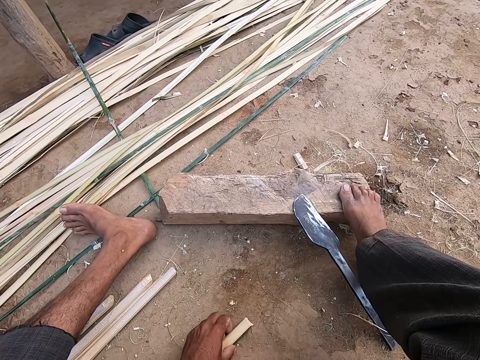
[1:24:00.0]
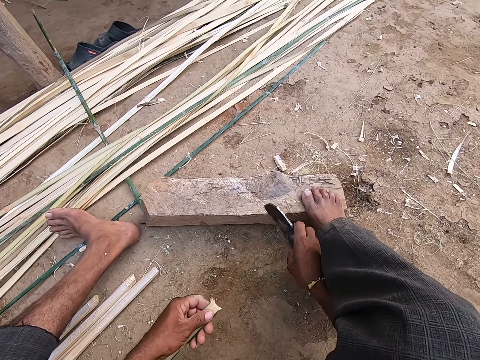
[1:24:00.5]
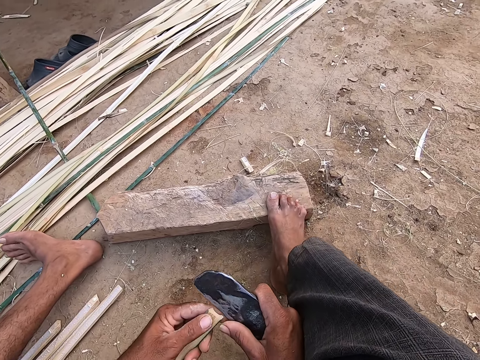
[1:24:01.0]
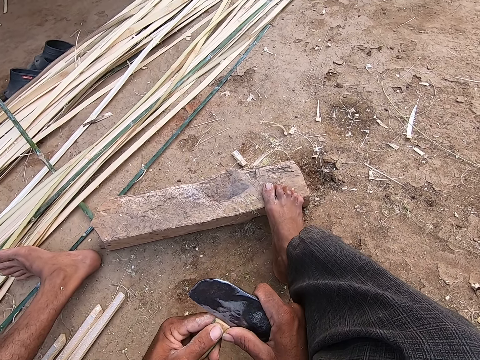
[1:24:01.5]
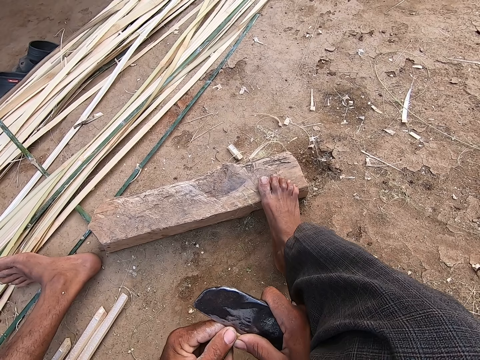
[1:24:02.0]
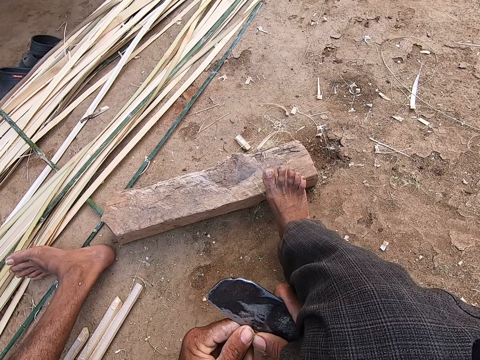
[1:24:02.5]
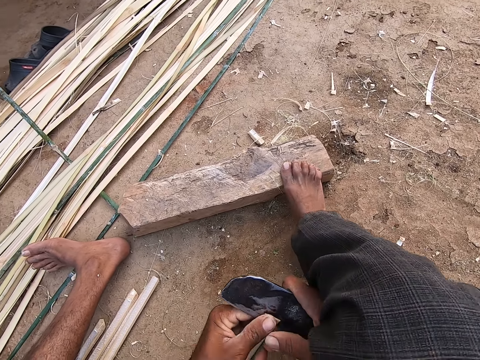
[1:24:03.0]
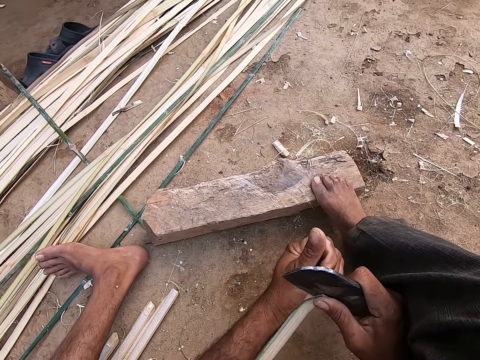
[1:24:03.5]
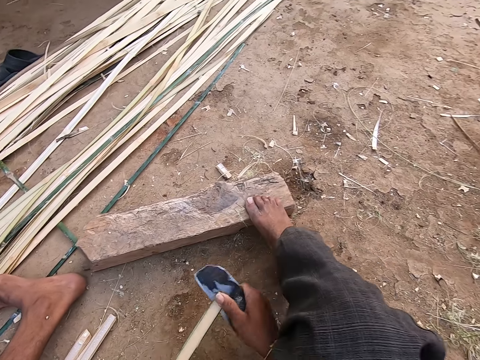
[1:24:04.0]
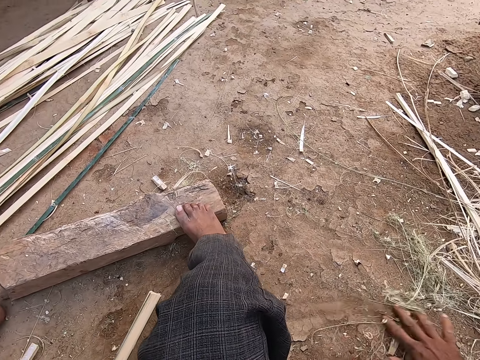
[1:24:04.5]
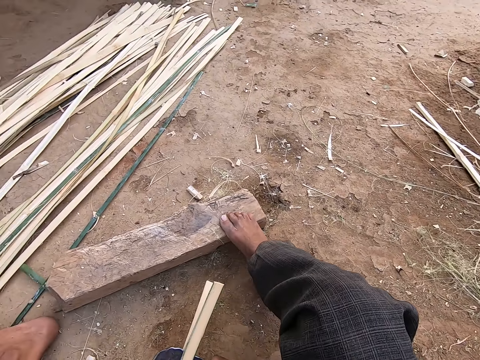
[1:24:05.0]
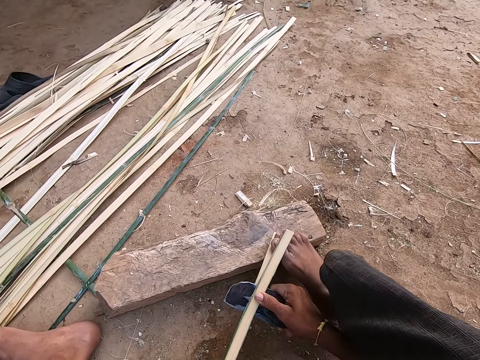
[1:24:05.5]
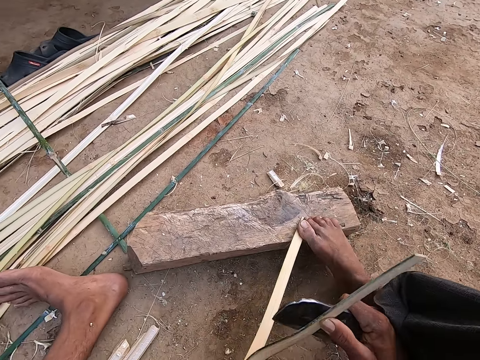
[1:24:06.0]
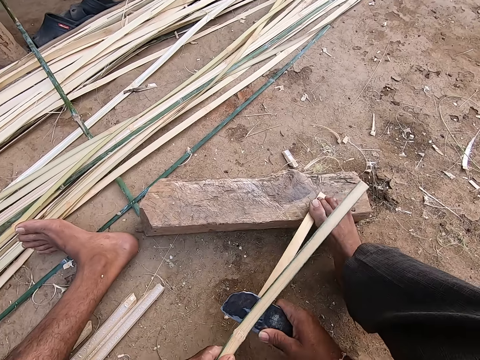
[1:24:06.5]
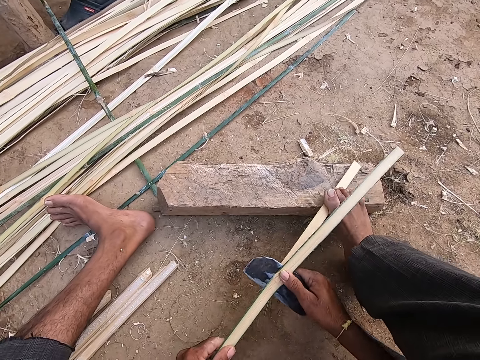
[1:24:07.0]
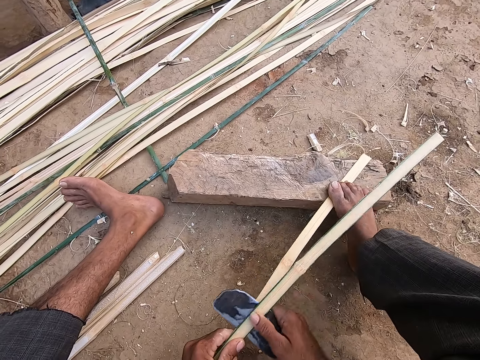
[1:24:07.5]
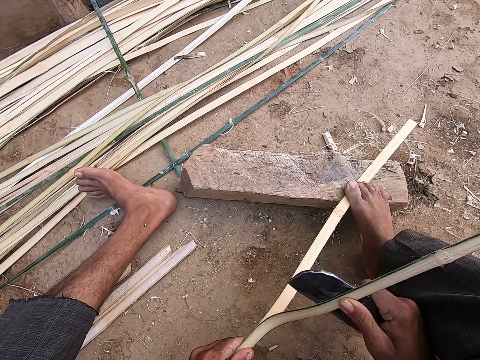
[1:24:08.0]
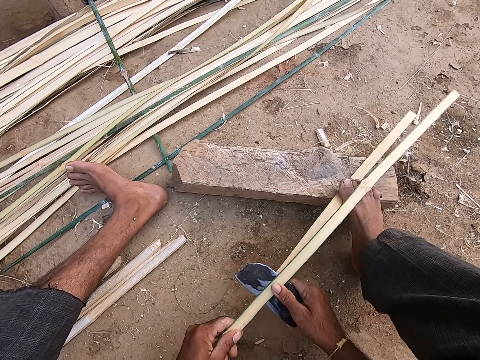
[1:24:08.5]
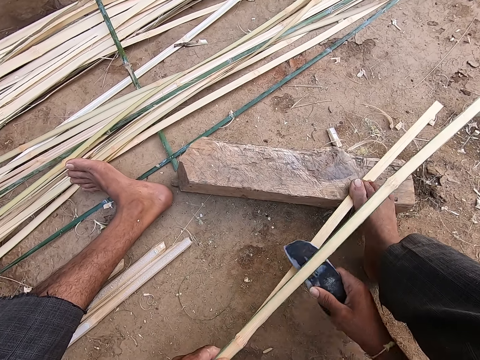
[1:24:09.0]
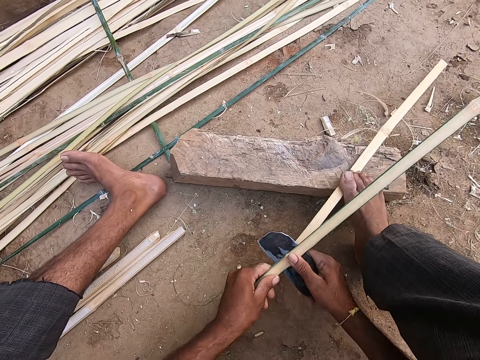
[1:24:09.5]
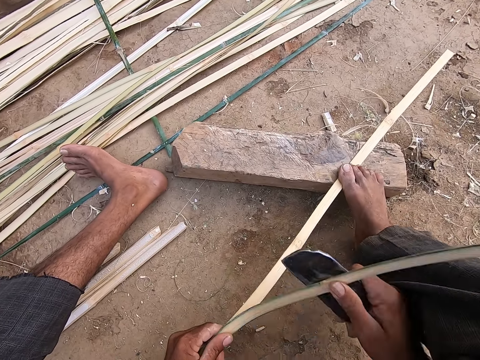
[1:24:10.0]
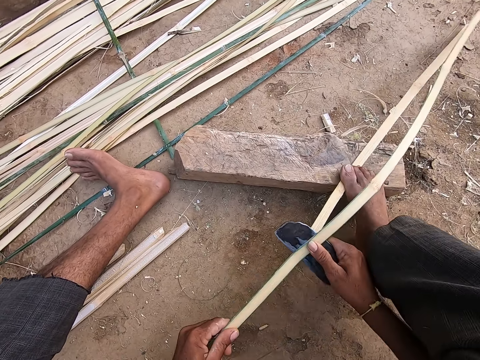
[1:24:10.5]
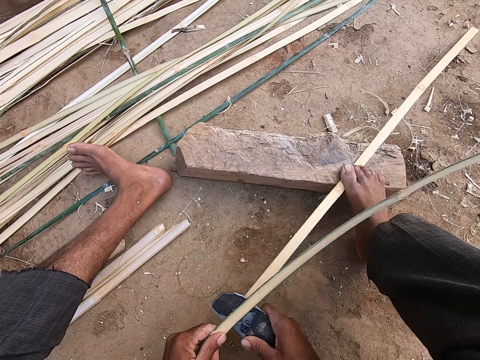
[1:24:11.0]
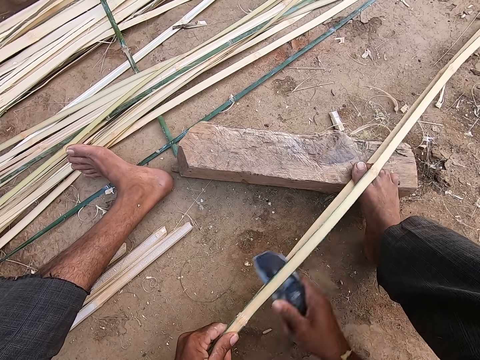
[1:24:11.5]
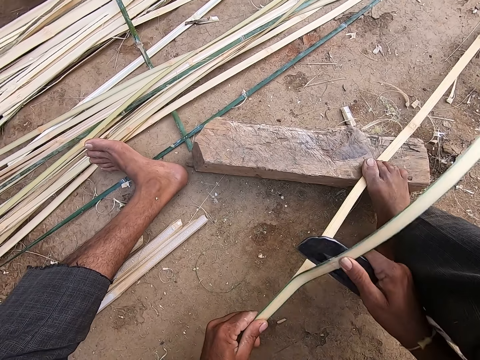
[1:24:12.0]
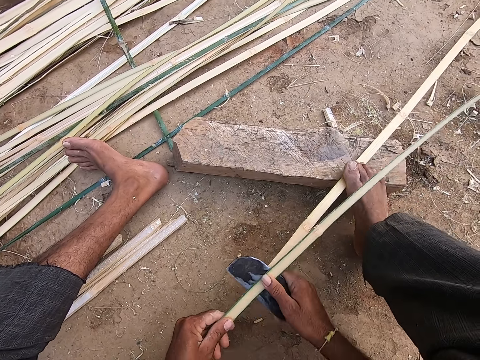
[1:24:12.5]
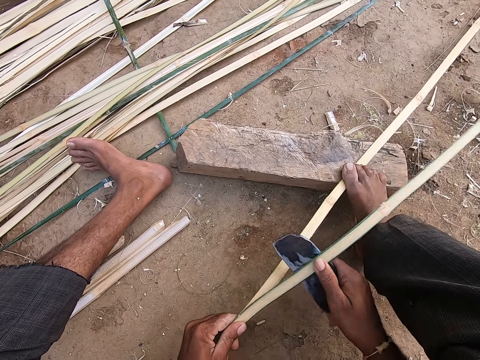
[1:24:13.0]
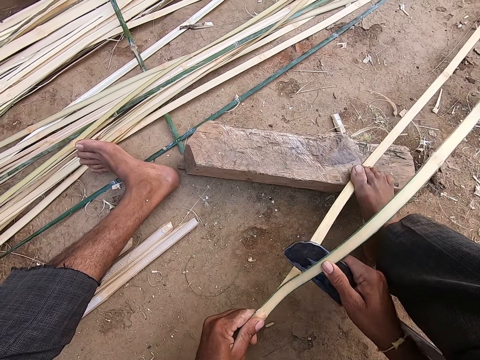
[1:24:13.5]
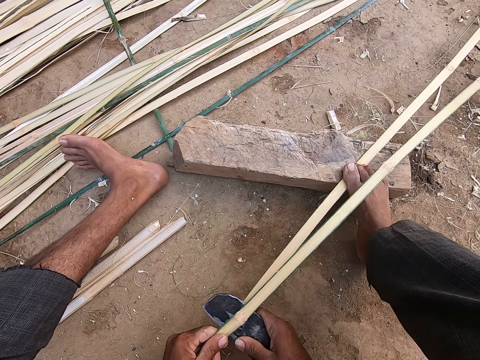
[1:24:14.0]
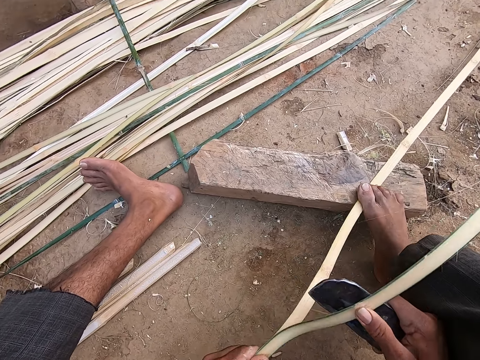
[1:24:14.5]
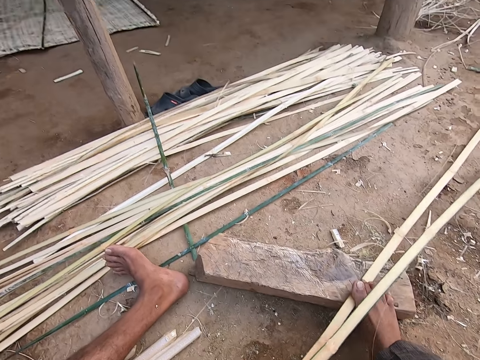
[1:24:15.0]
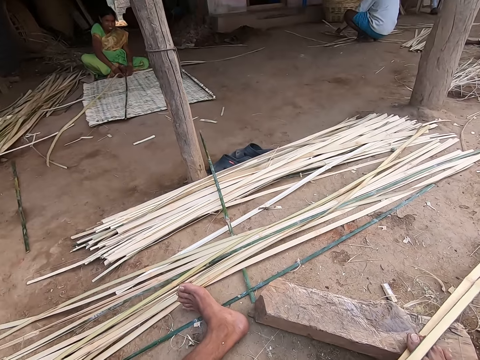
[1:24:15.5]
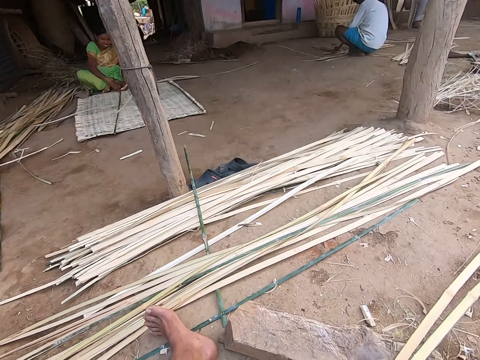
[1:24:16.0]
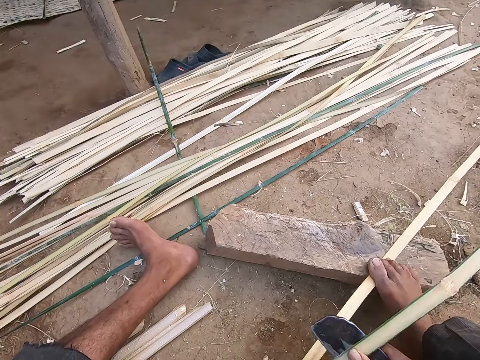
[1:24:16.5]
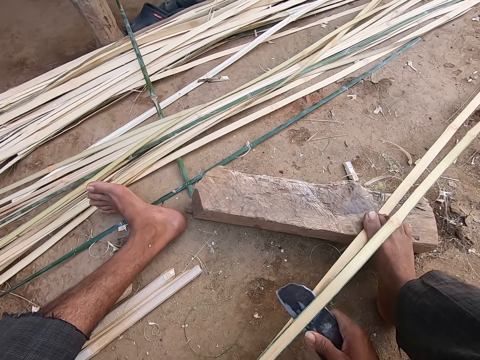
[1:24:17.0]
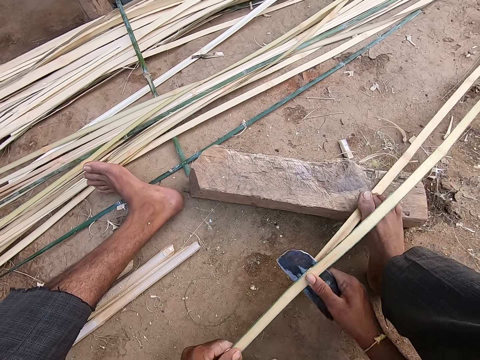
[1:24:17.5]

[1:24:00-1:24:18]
The camera wearer picks up the wooden plank from the ground with his left hand. He picks up the kukri from the wooden plank with his right hand. He splits the wooden plank in his left hand with the kukri in his right hand. A man talks to the camera wearer. The camera wearer pushes the wooden particle on the ground with his right hand. He holds the wooden plank on the wood with his right leg. He splits the wooden plank with the kukri in his right hand. He makes a sound. The man talks to the camera wearer. The camera wearer makes a sound. The man talks to the camera wearer. The camera wearer makes a sound. He laughs.

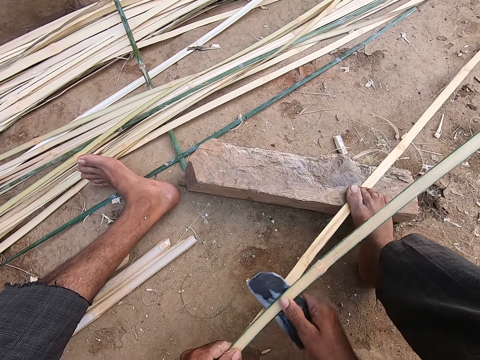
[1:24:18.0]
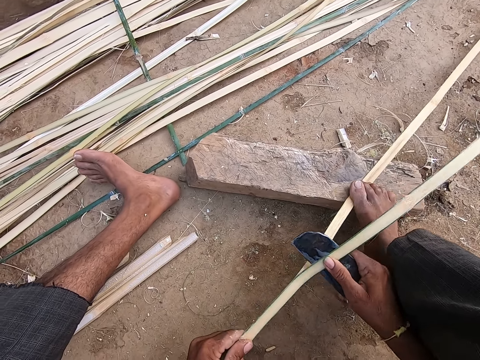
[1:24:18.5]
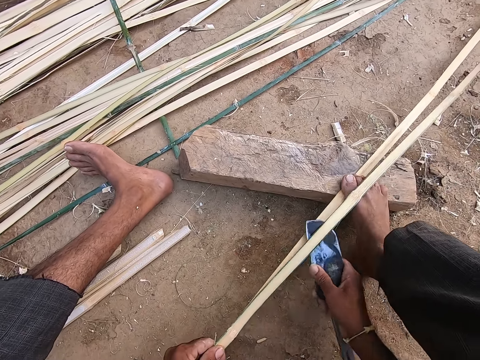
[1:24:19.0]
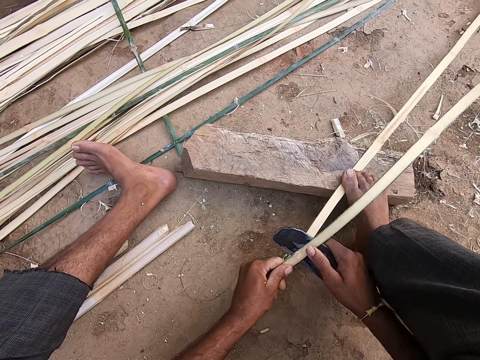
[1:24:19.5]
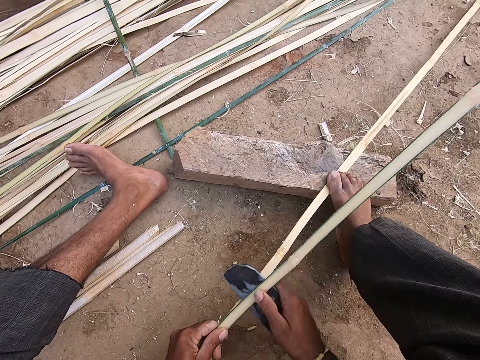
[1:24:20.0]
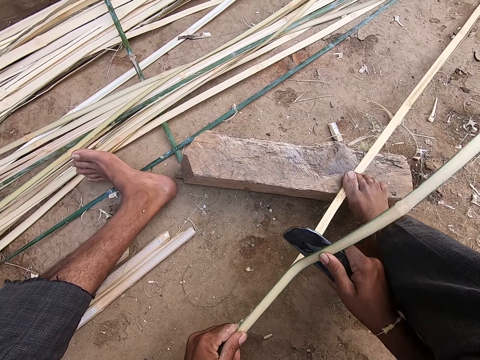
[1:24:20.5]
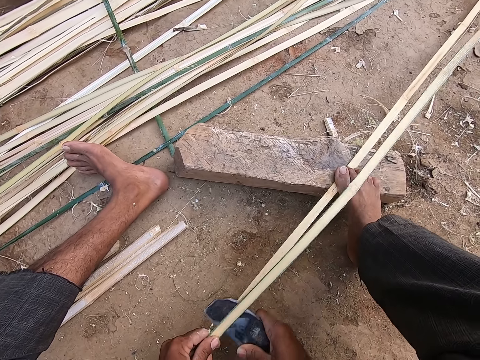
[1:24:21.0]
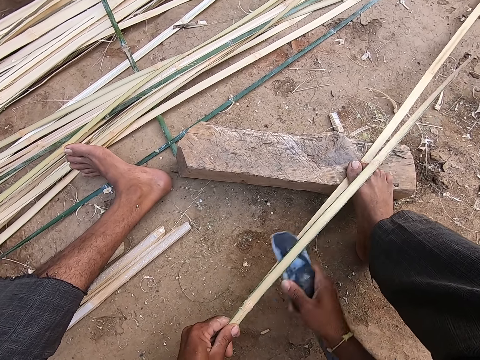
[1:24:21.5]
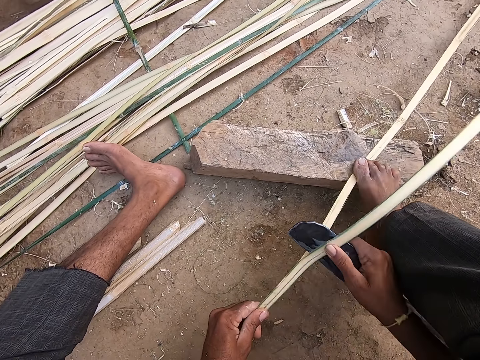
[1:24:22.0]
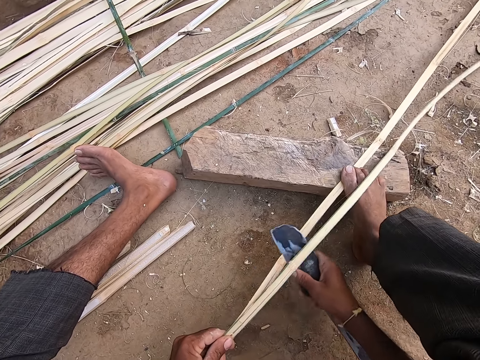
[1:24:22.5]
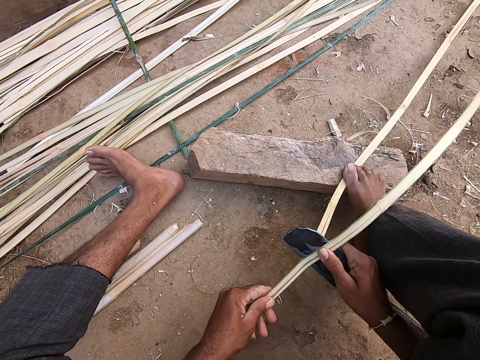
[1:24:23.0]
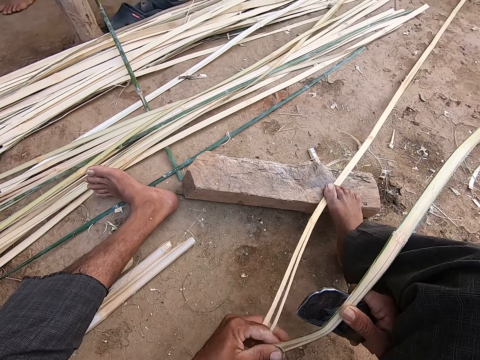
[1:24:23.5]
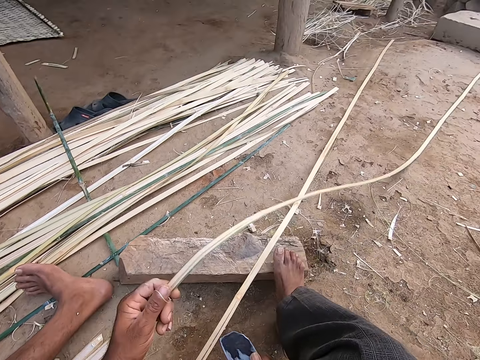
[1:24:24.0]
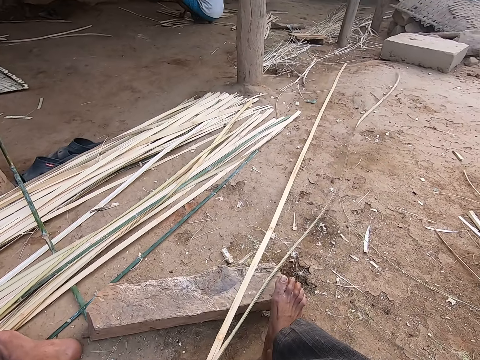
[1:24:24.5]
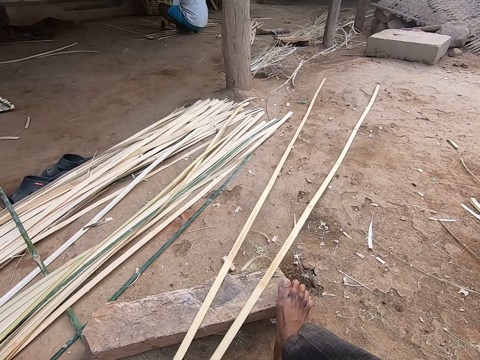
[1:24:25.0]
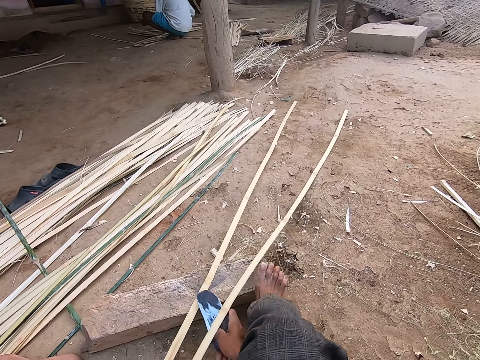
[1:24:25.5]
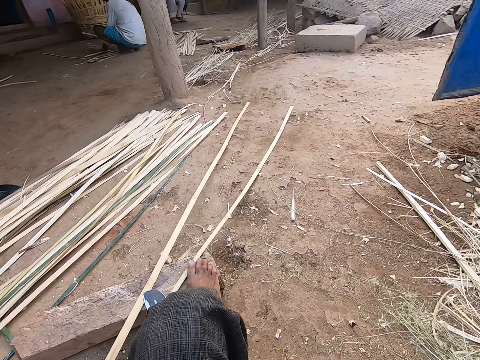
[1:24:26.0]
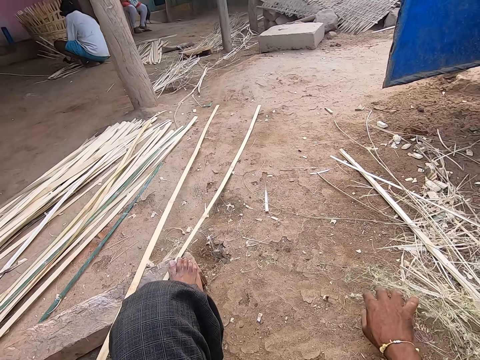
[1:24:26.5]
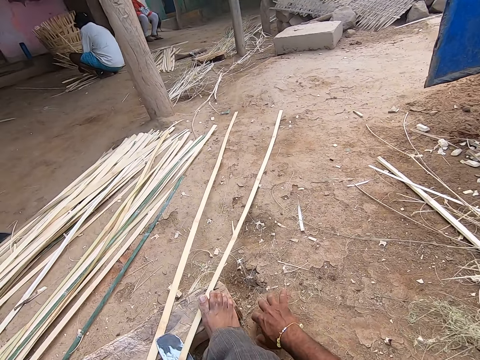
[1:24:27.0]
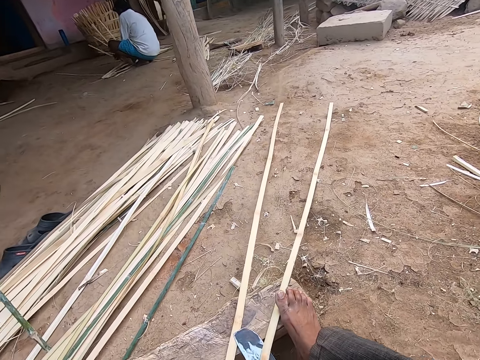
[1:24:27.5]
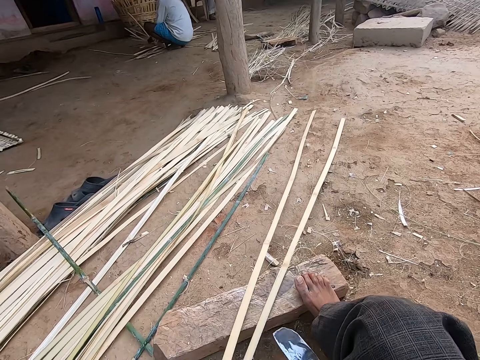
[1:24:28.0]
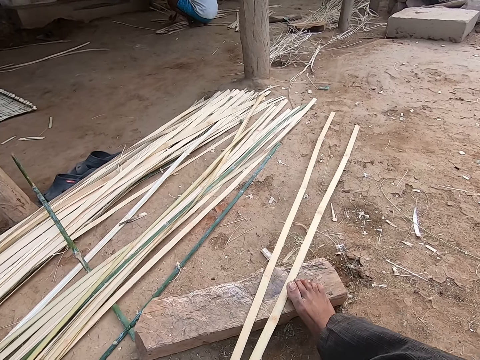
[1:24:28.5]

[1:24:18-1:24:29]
A man talks to the camera wearer. The camera wearer divides the wooden plank into two with the kukri in his right hand. He talks to the man. He drops the kukri in his right hand on the wooden plank. The man picks up a wooden plank from the ground with his hands. The camera wearer clears the wooden particle on the ground with his right hand. He picks up the kukri from the wooden plank with his right hand.
